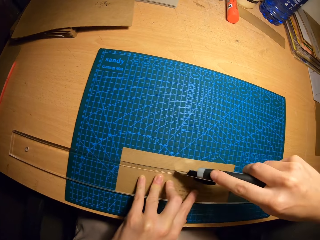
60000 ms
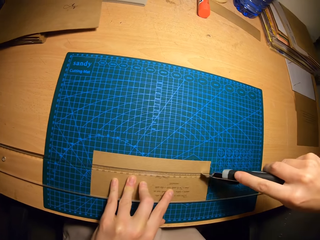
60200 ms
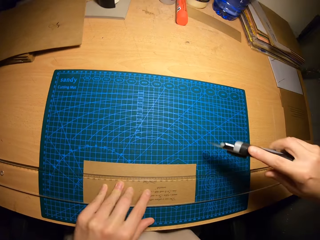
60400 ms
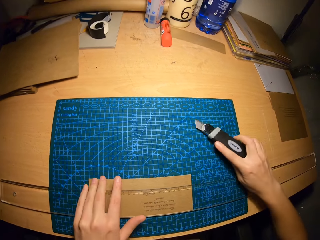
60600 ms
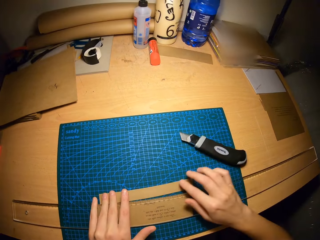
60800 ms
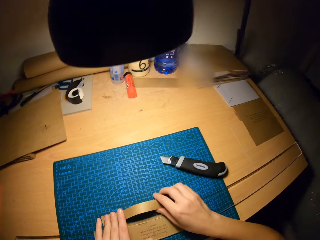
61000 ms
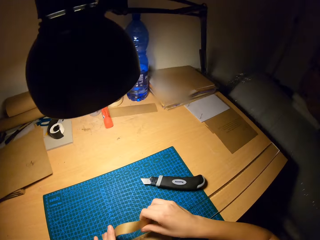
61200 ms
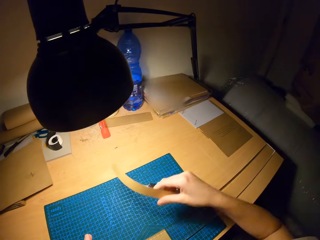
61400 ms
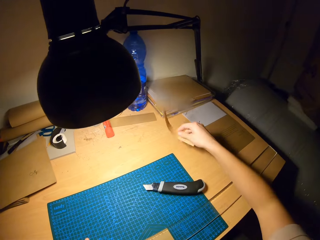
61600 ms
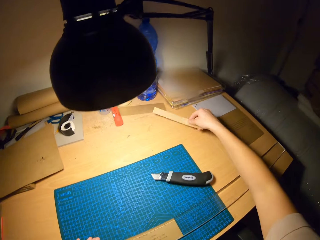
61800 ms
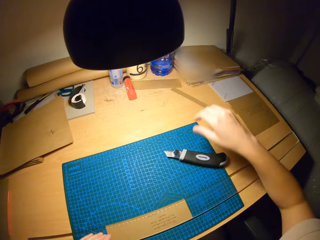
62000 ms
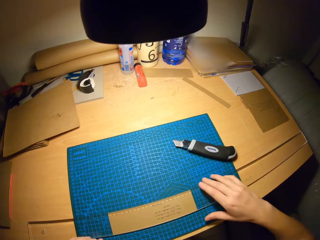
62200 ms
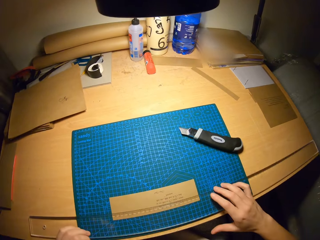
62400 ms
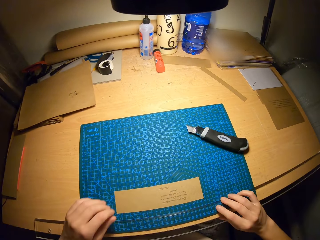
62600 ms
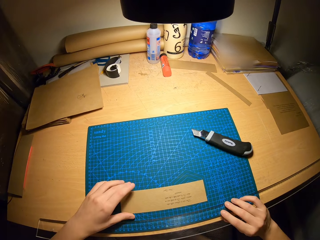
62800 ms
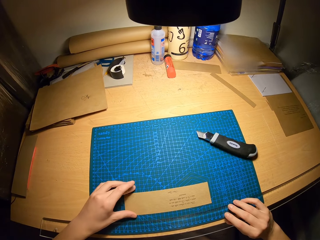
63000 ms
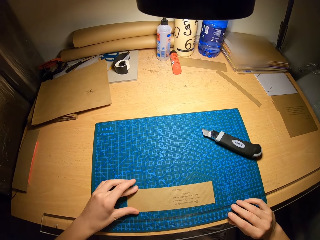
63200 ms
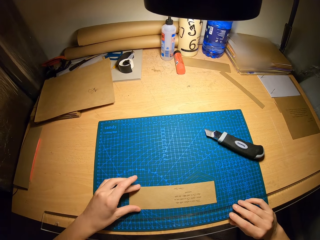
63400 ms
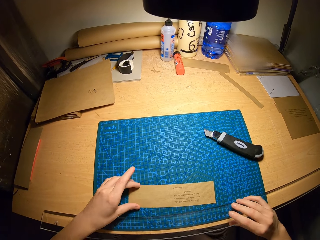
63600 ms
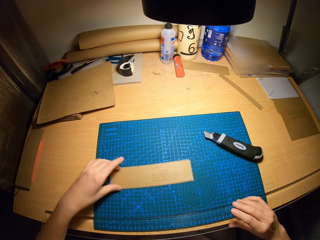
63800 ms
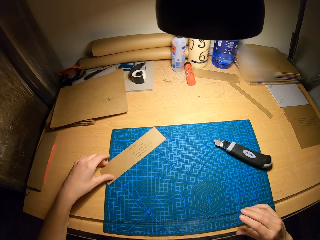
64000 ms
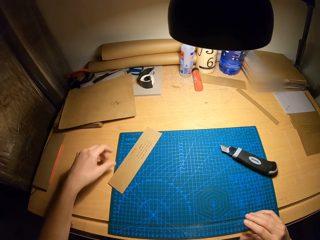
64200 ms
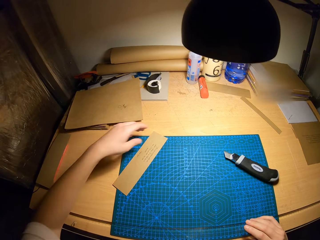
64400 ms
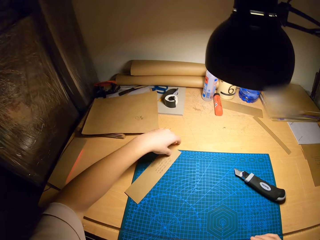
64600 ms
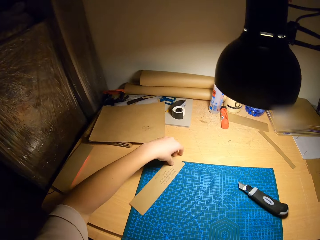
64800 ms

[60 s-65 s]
The camera wearer drops the box cutter on the table with his right hand. He moves the cut out part of the lower part of the brown cardboard or craft paper from the cutting mat to another side of the table with his right hand. He moves the ruler from the craft paper with his right hand. He moves the craft paper.

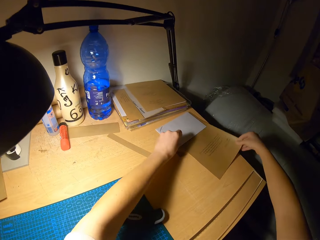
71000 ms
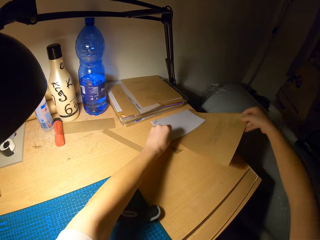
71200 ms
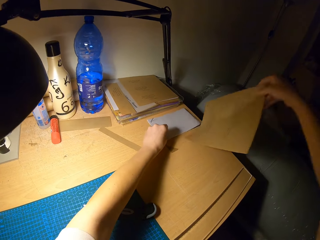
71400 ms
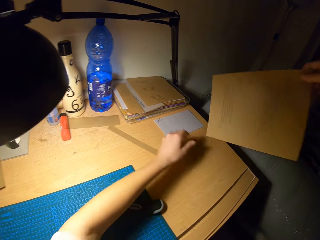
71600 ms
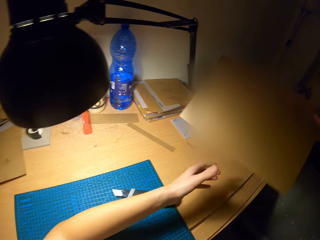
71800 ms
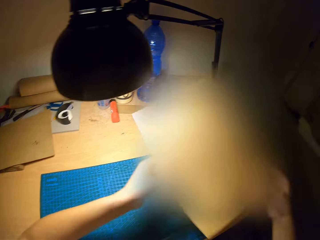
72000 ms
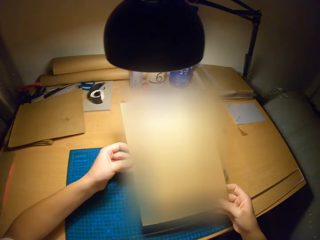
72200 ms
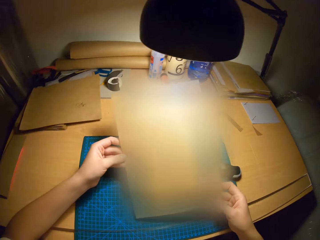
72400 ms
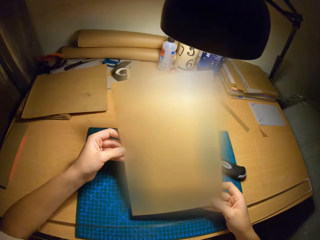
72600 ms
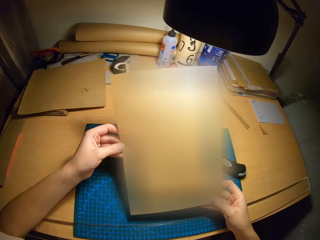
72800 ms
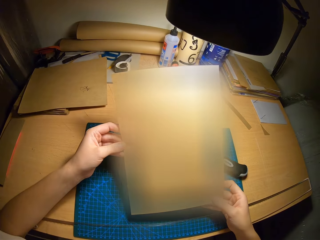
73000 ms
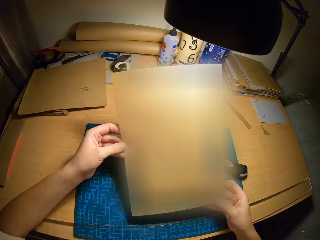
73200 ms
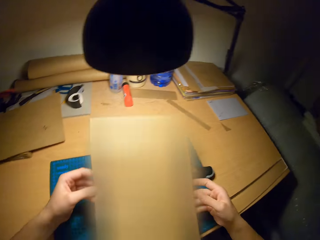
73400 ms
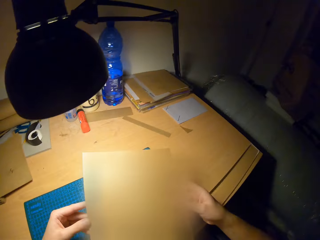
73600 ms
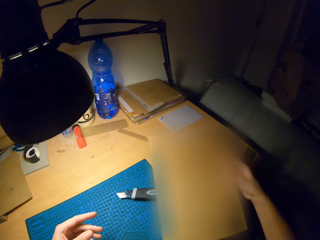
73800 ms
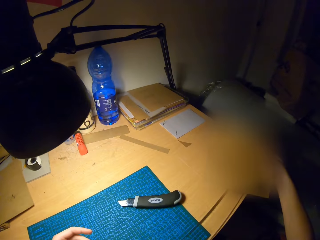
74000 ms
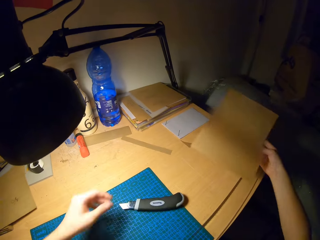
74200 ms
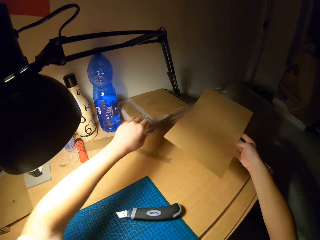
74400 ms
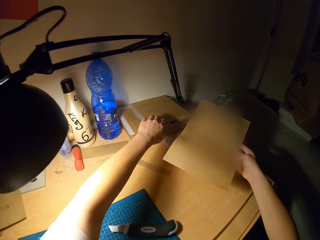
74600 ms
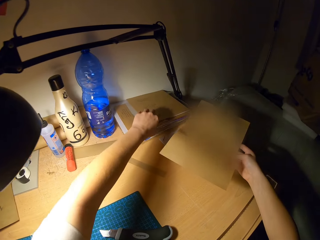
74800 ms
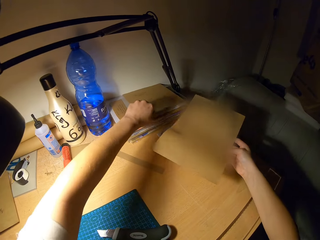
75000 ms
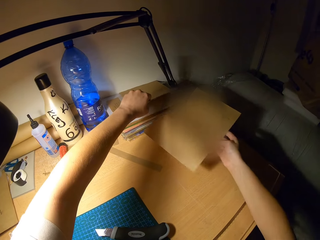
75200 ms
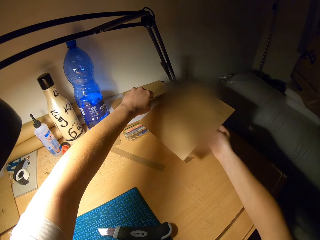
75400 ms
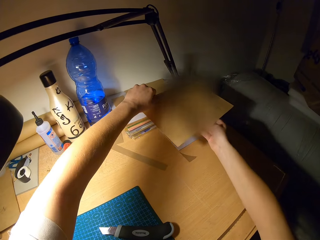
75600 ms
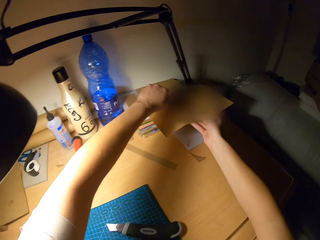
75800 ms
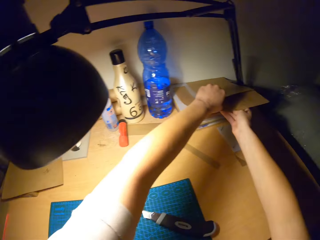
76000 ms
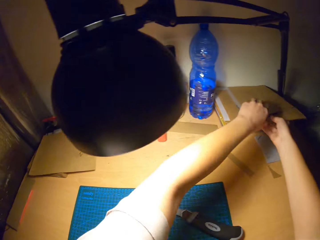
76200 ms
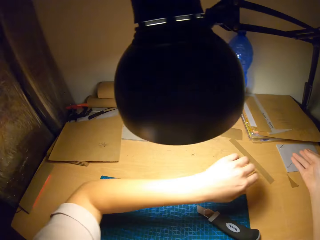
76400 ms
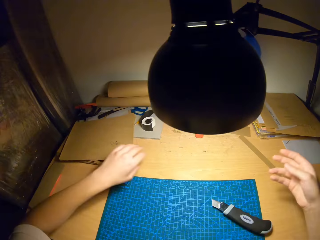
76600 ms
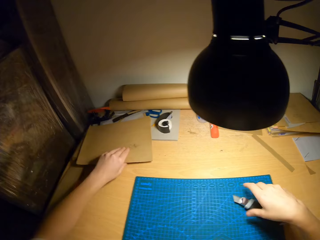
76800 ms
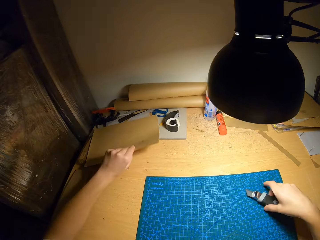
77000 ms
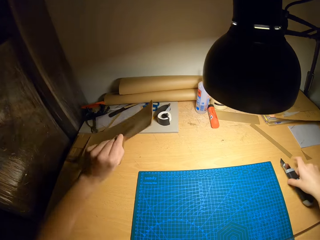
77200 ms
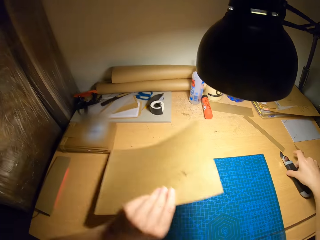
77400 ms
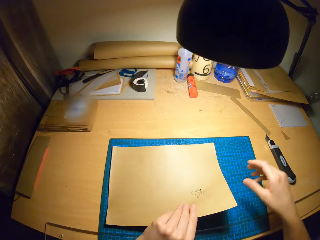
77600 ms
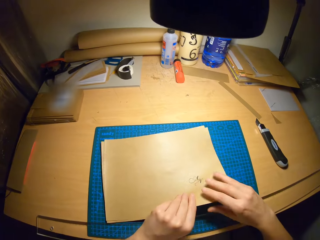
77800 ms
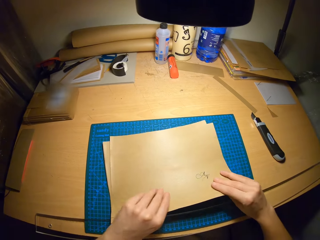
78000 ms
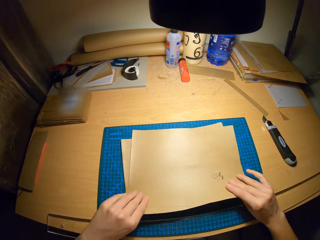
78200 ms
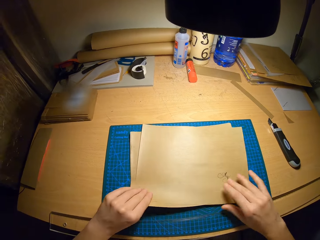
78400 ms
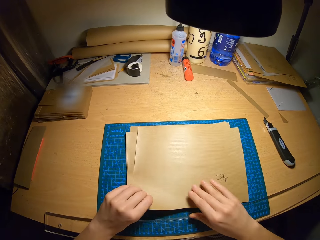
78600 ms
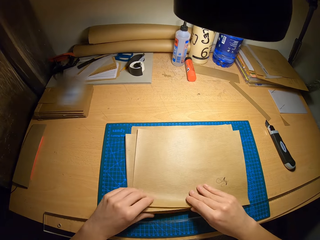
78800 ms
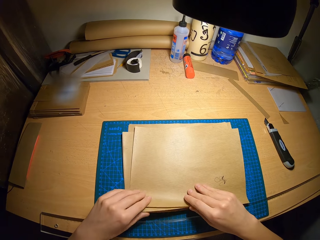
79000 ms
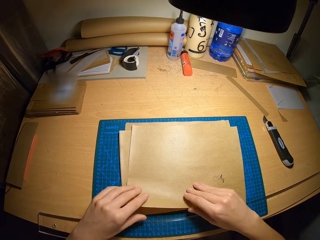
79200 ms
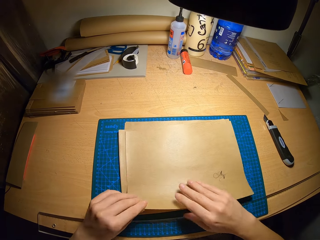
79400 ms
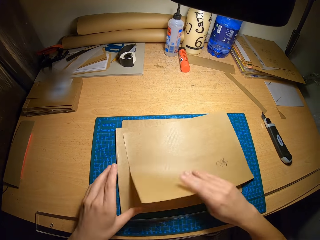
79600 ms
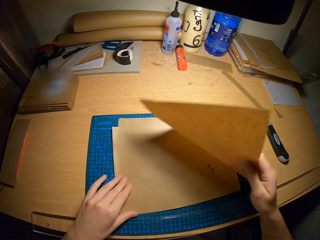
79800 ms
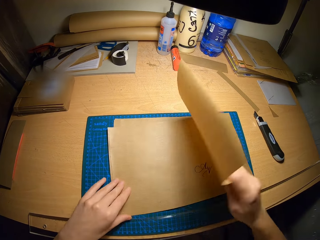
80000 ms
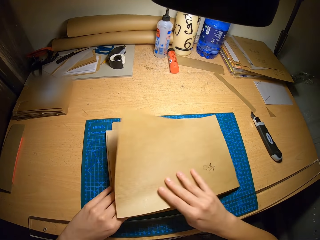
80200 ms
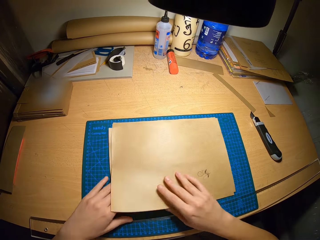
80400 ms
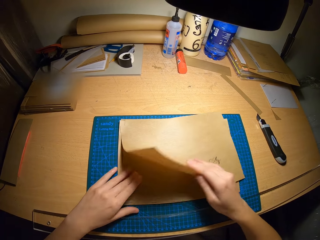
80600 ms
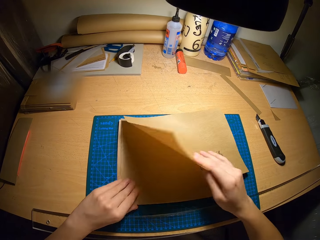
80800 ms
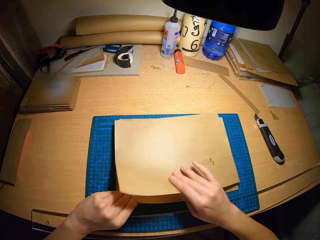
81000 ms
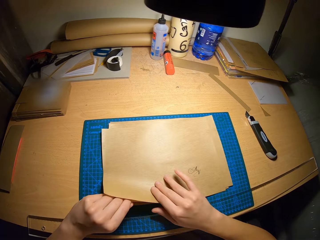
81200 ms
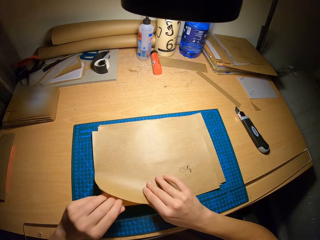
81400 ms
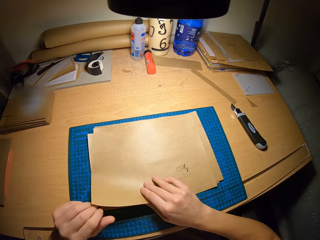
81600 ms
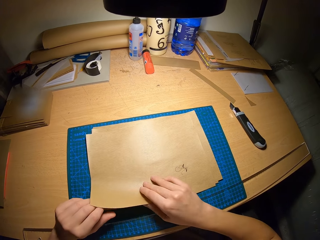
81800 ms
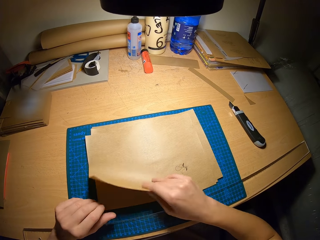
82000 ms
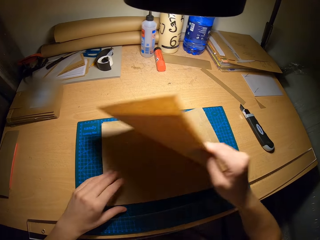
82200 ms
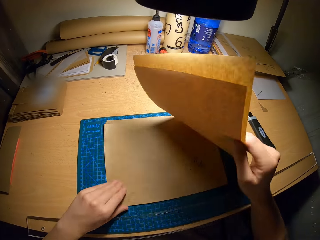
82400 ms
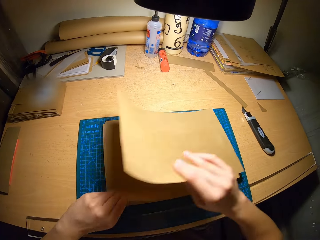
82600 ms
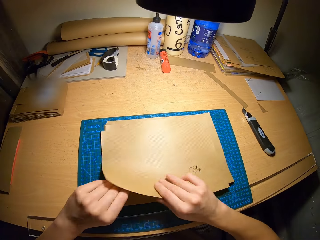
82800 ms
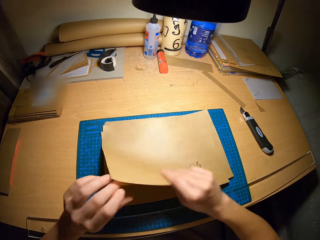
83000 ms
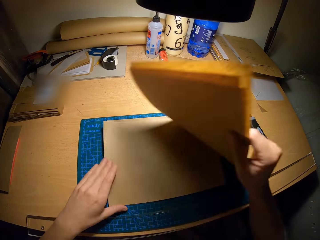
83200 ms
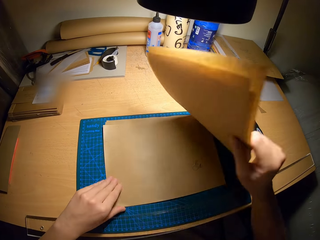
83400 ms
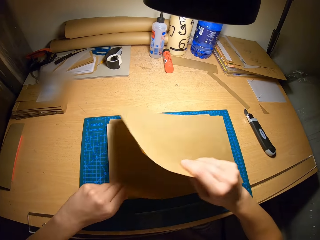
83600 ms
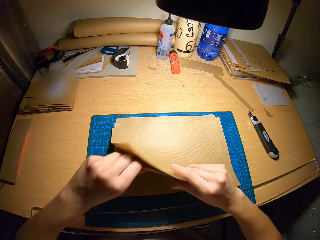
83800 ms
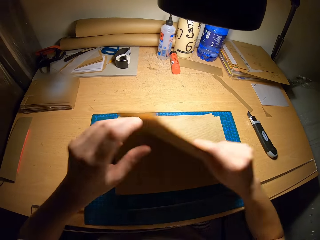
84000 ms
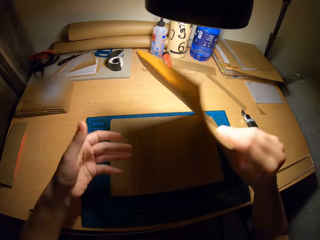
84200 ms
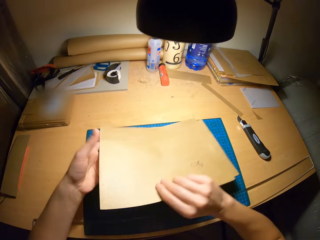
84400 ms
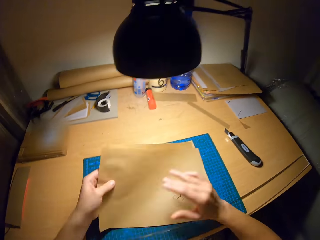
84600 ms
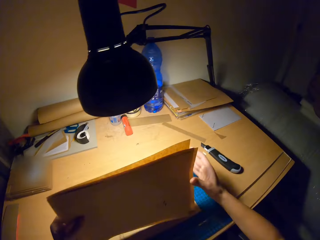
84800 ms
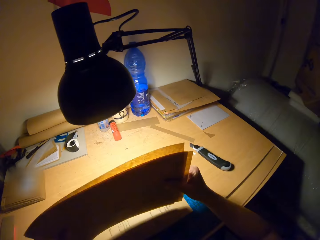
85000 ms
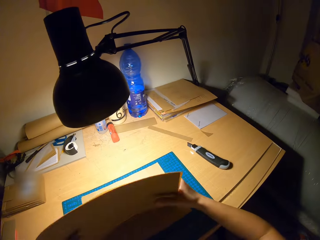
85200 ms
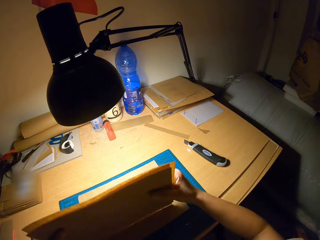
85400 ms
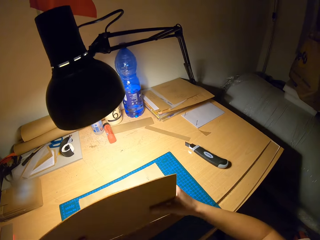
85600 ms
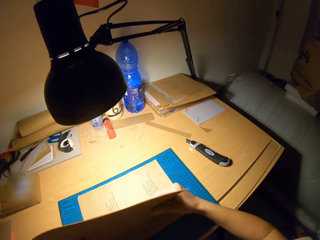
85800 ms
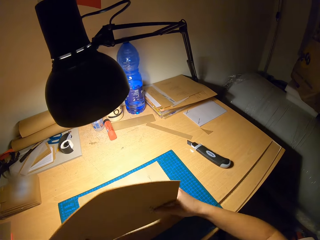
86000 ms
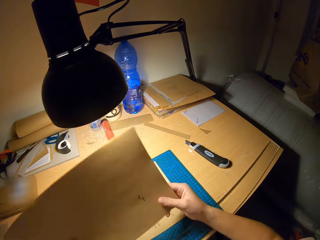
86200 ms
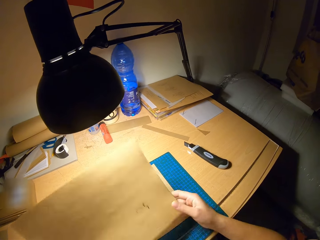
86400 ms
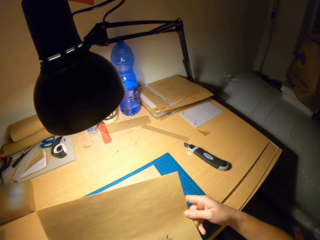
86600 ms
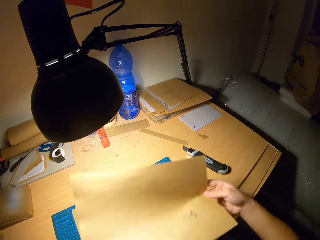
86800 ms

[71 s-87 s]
The camera wearer stares at the craft paper or brown cardboard. He moves up the craft paper. He places the second brown cardboard on the right side of the table in between the other papers with his right hand. He picks up the set of brown cardboards on the table with his left hand. He holds the craft paper with his left hand. He moves the box cutter on the table with his right hand. He moves the craft papers to the cutting mat. He drops the set of brown cardboards on the cutting mat with his left hand. He removes some brown cardboards from the set of brown cardboards in his hands. He counts the craft papers on the cutting mat. He holds the craft papers on the cutting mat.
